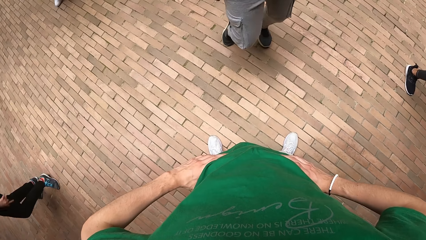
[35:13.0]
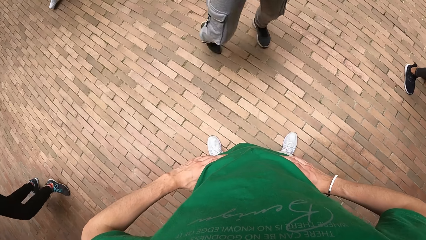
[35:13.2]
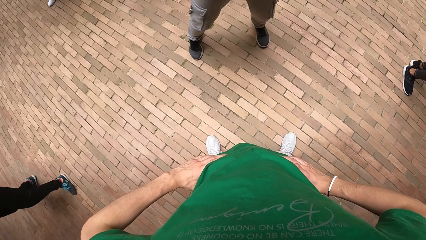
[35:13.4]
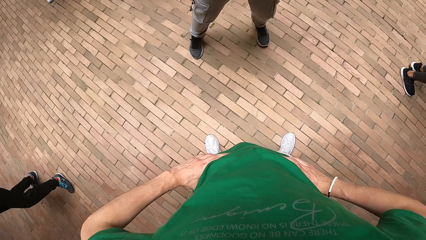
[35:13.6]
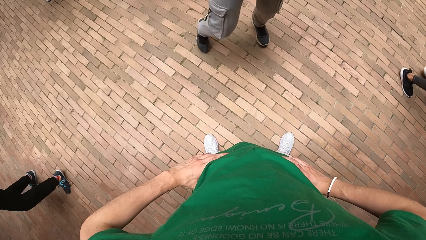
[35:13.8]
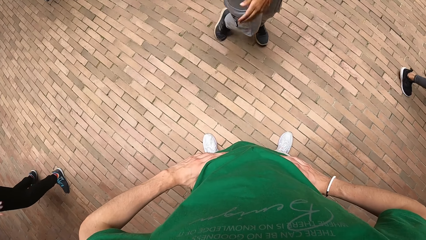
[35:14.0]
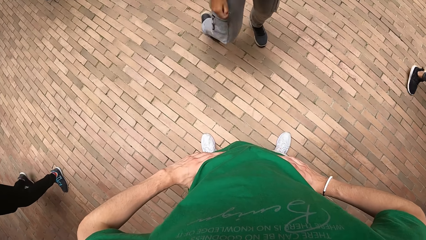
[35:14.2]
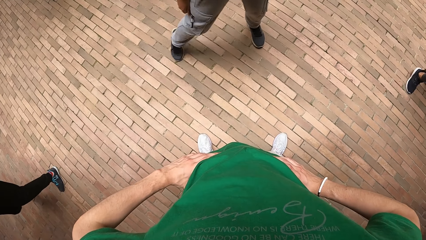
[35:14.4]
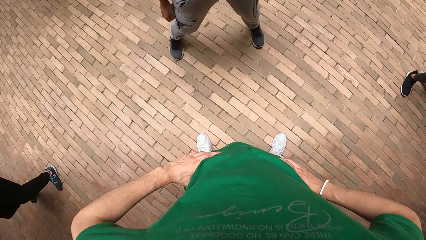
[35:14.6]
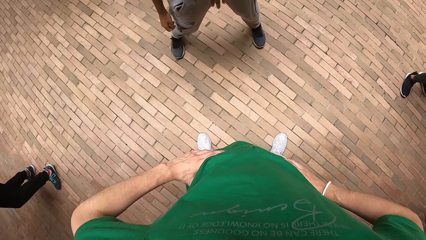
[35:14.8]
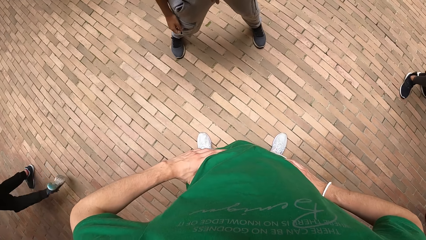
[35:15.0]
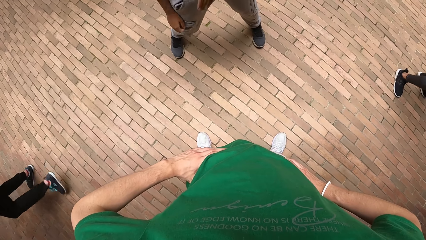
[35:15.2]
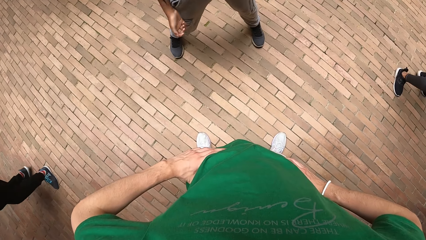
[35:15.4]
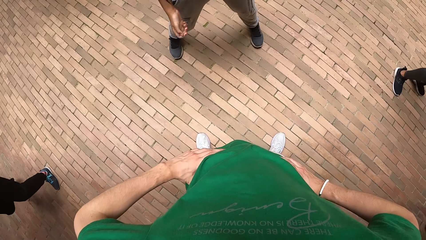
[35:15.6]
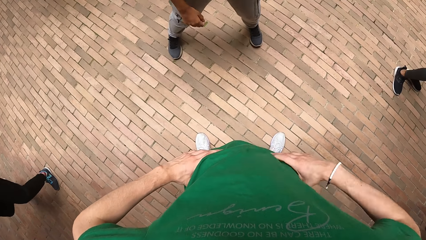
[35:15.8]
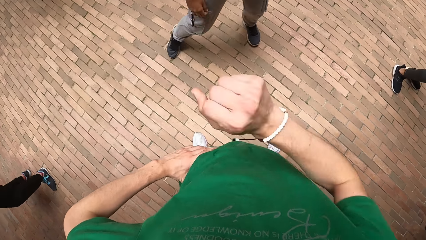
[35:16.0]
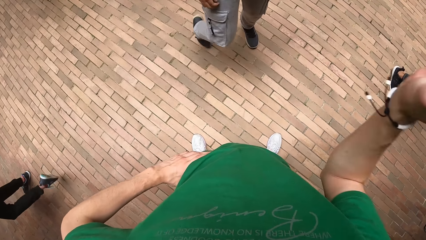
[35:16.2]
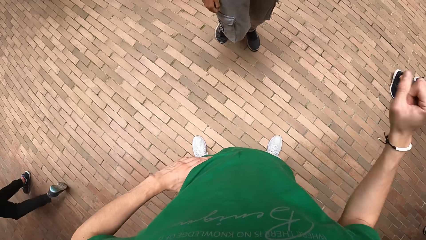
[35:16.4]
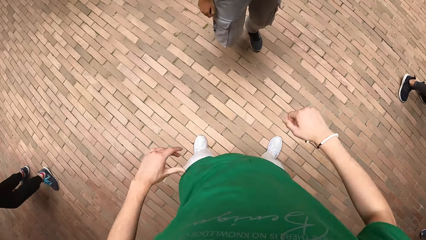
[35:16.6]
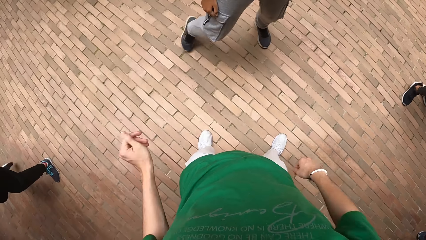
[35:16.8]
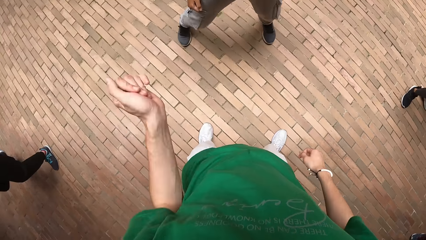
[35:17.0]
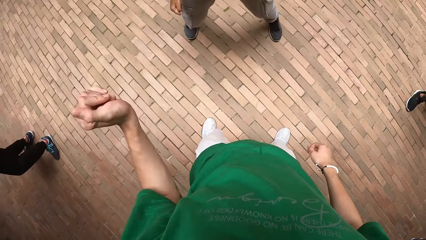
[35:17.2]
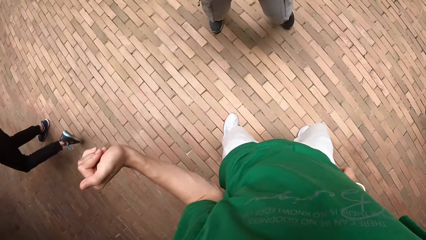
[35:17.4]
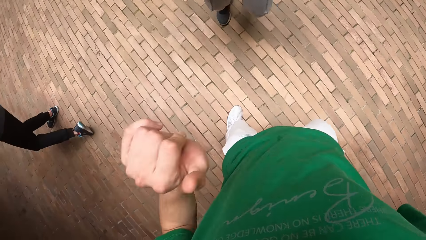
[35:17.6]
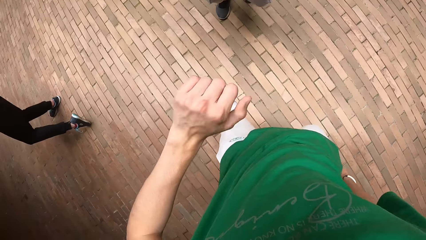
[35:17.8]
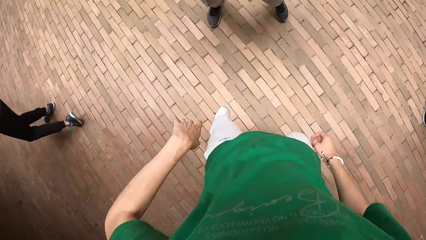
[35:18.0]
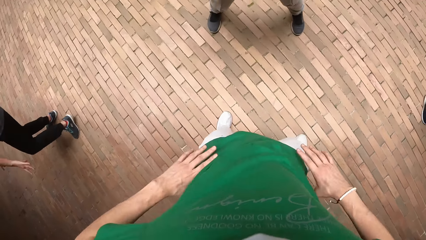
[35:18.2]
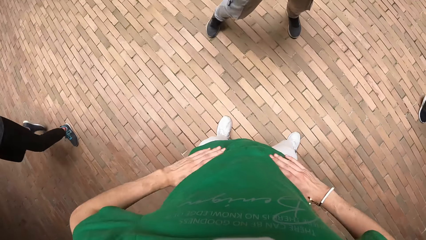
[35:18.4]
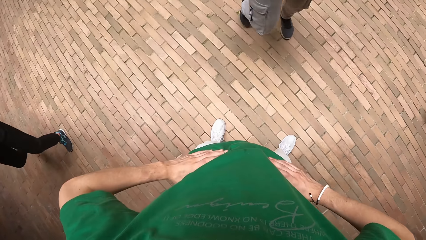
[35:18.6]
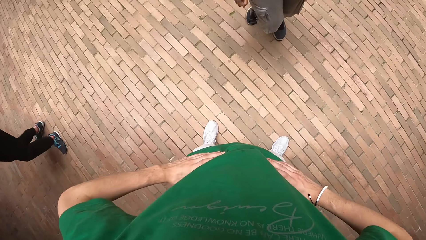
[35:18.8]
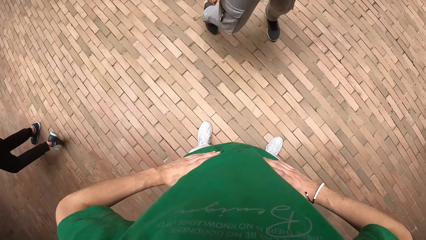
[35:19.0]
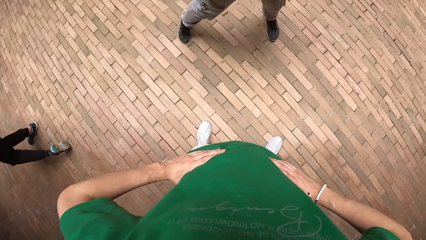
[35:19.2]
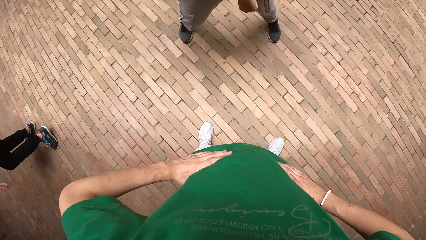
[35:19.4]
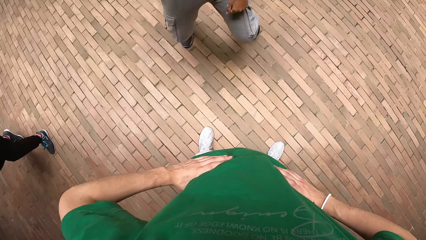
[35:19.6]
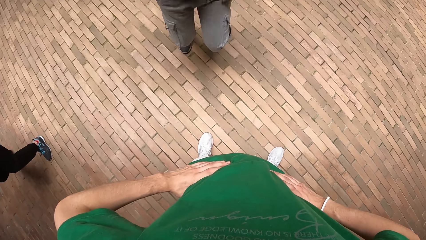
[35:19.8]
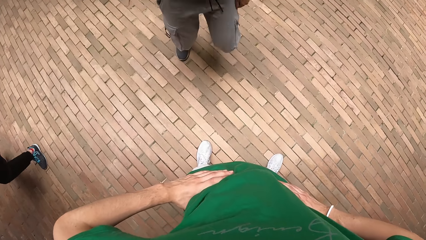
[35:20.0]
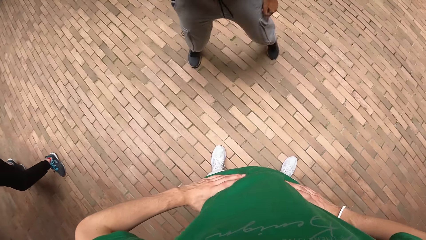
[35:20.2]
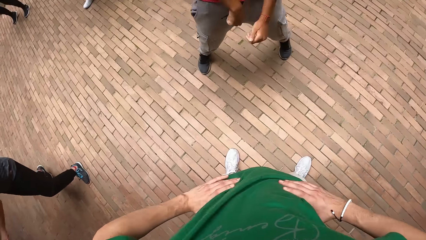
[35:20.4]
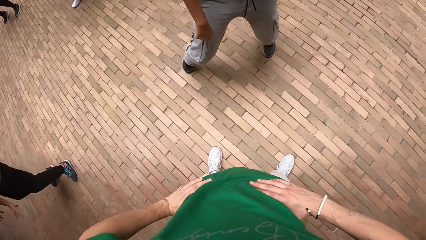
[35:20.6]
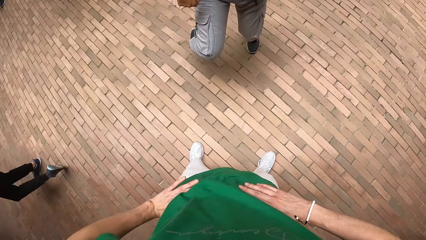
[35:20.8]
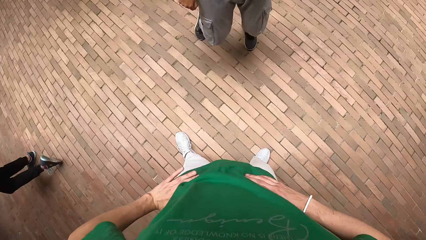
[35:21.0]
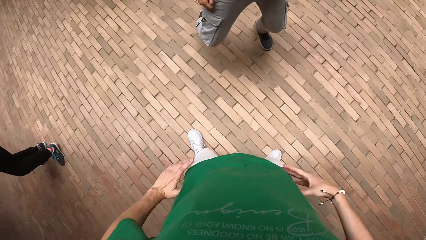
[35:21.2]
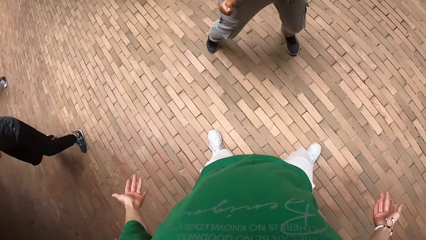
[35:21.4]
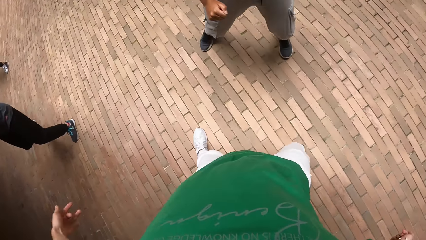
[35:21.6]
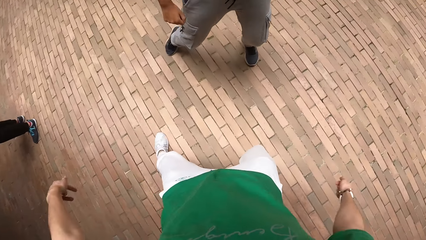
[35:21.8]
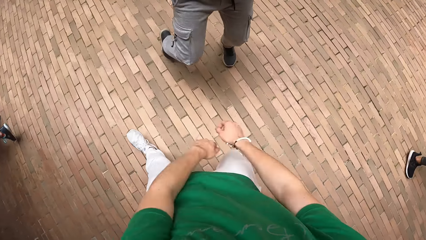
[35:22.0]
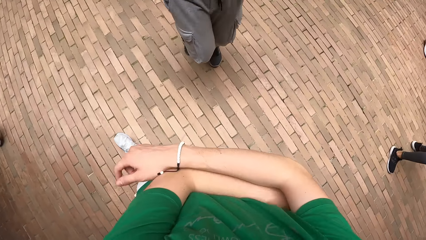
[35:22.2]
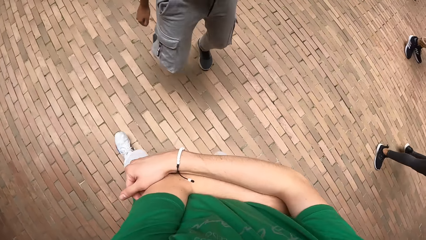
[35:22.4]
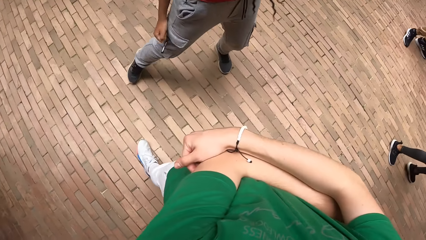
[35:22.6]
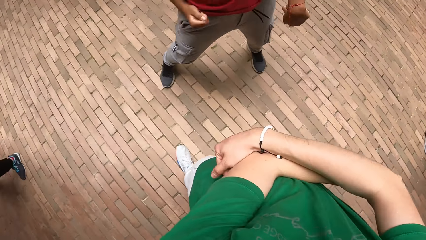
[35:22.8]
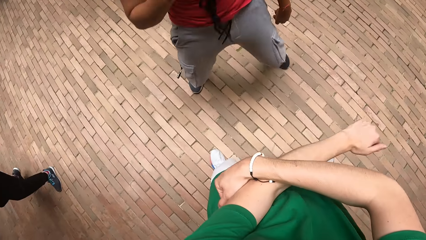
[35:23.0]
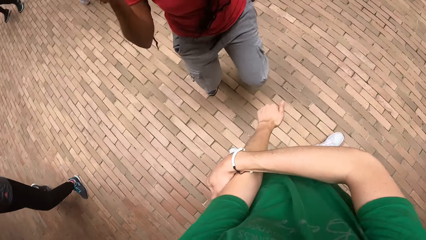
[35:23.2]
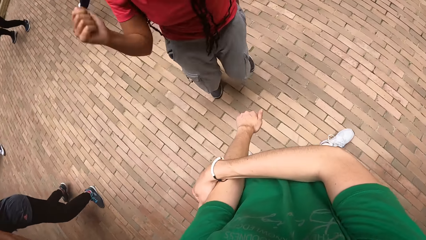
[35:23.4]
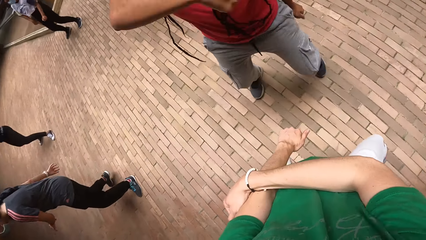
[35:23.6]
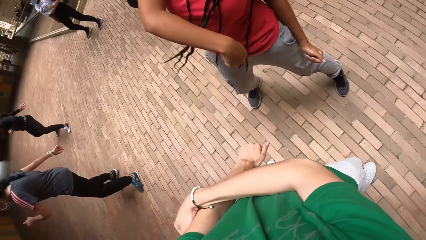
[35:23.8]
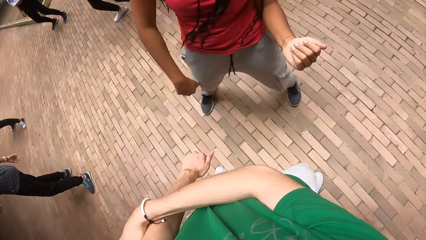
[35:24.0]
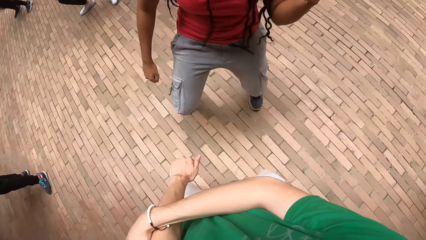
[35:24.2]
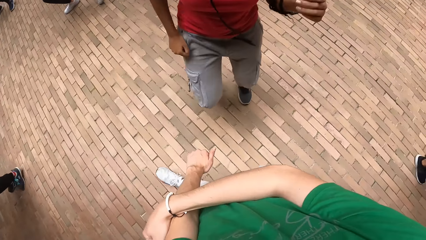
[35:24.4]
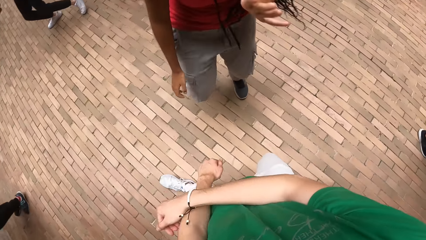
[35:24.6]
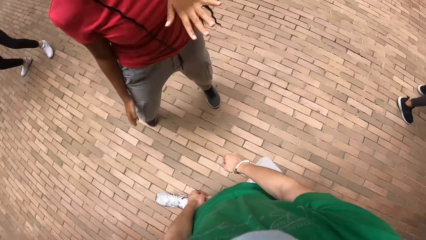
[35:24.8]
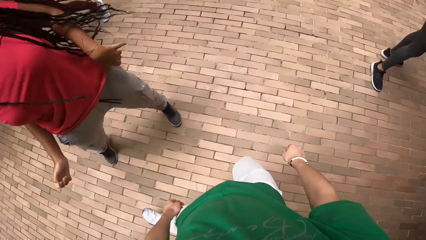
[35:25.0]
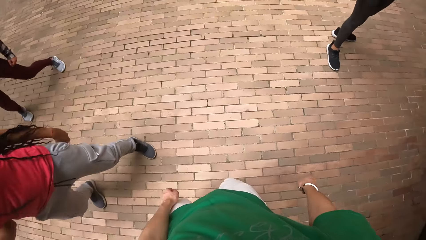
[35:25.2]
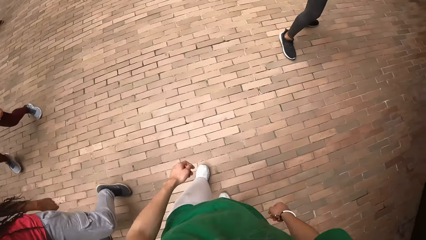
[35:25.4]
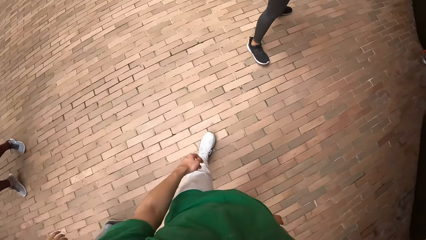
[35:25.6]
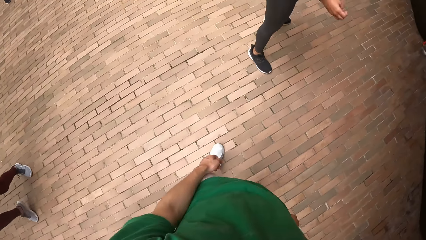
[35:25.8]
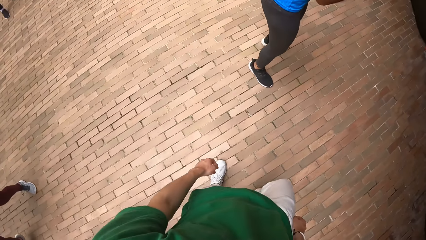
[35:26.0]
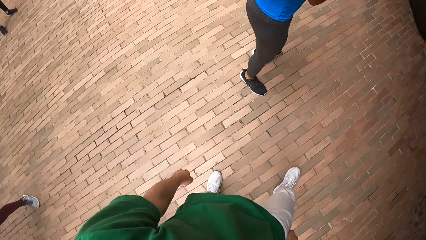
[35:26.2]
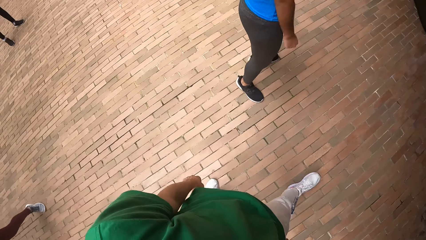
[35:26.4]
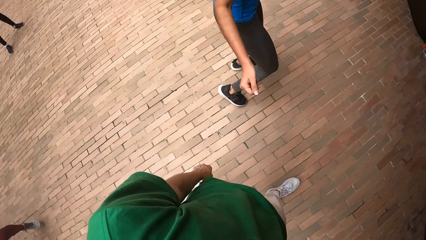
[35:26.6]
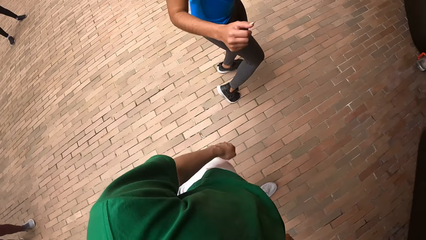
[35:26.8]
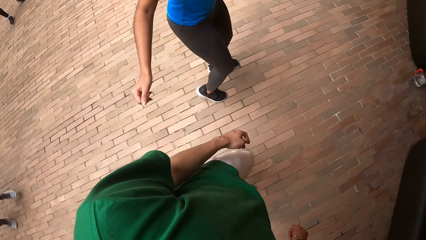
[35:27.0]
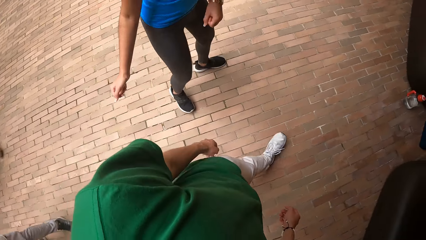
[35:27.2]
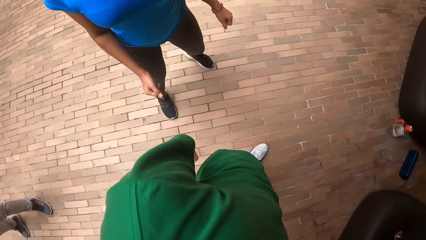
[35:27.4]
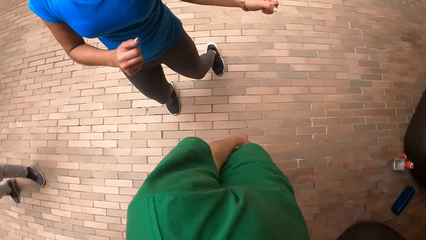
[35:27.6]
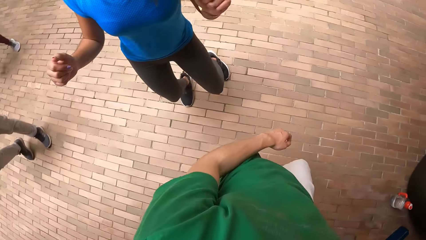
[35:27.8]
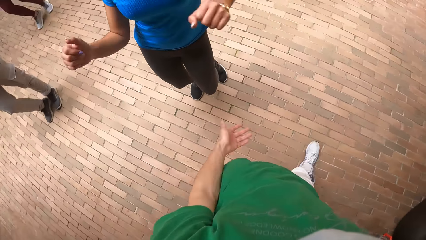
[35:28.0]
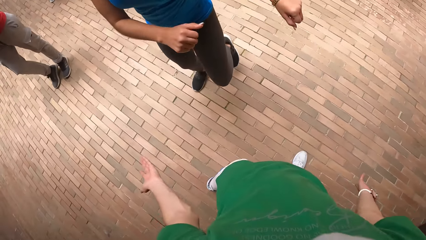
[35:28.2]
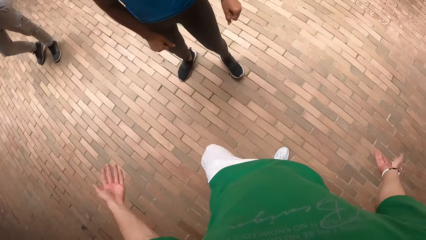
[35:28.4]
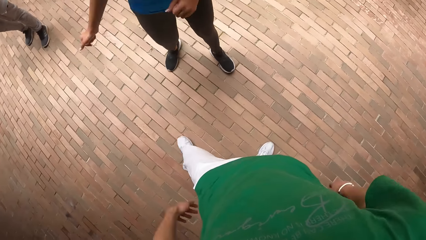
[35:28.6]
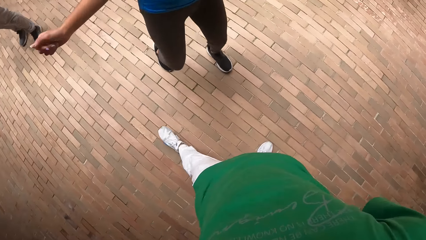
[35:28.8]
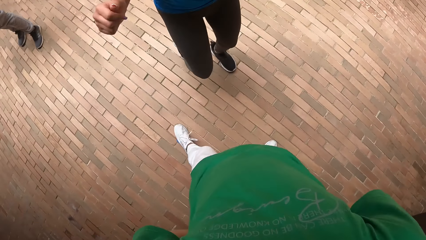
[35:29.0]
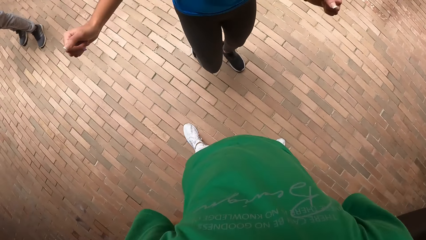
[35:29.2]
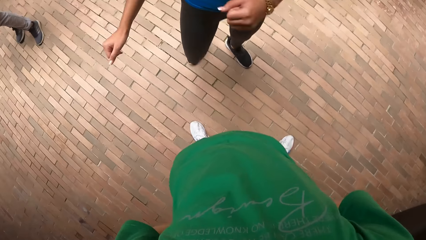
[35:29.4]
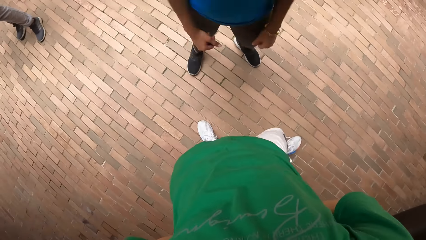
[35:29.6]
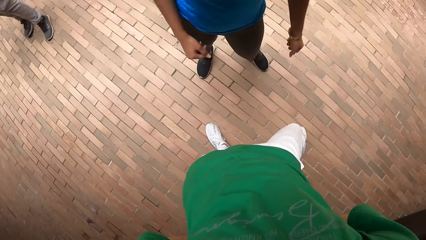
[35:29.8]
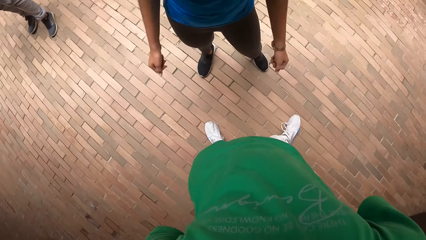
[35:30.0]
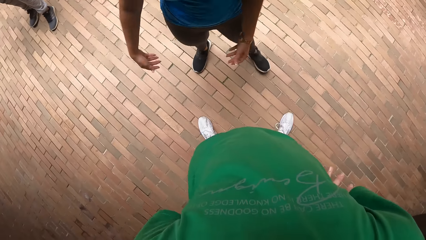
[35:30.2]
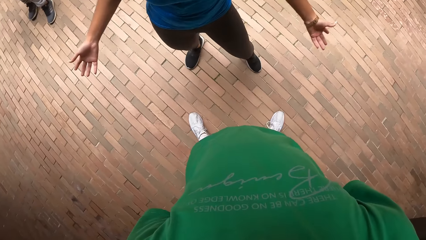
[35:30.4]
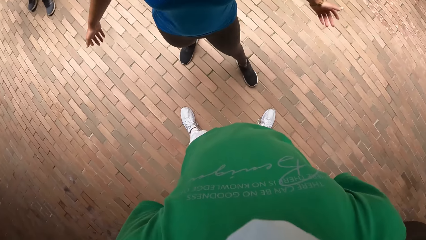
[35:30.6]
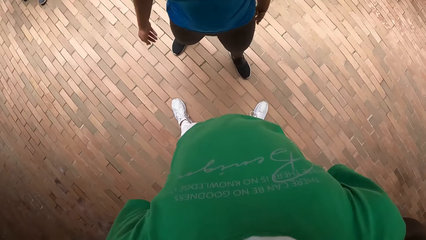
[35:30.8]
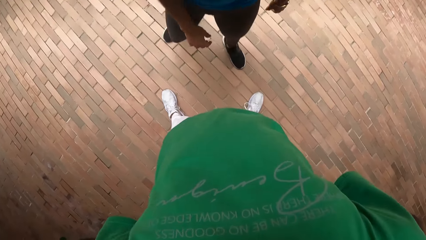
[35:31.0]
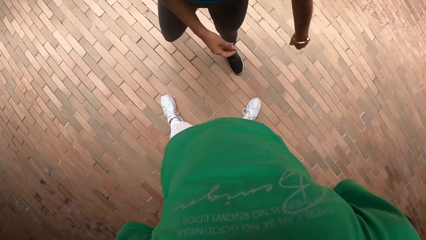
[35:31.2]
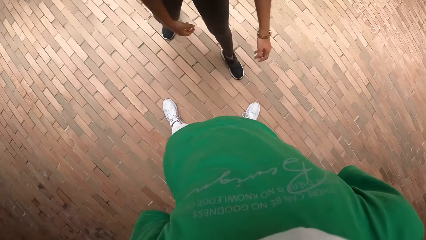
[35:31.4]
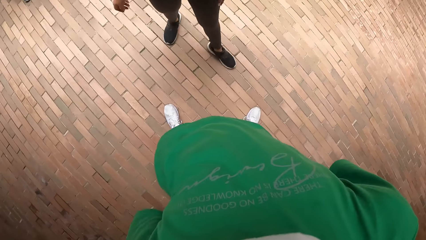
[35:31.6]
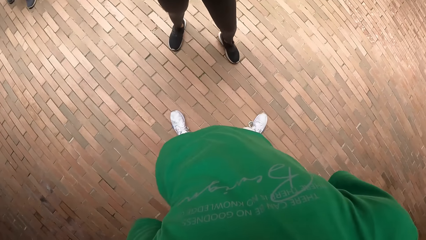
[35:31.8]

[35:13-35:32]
A woman moves her legs. The camera wearer swings his right hand. He swings his left hand. He holds his waist with both hands. The woman moves her legs. The camera wearer moves his hand. The woman dances. The camera wearer walks. Another woman dances.
